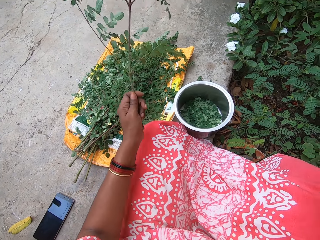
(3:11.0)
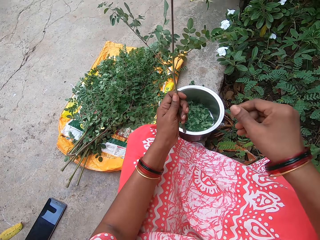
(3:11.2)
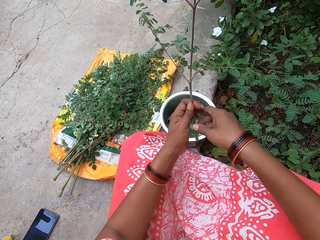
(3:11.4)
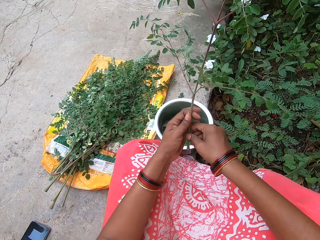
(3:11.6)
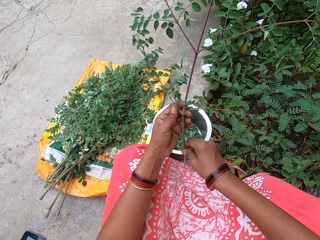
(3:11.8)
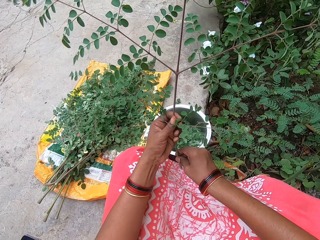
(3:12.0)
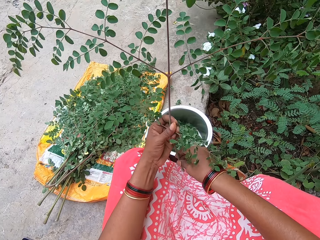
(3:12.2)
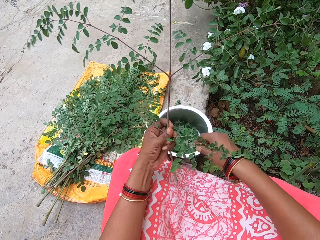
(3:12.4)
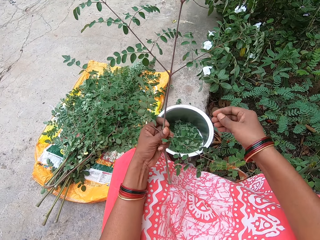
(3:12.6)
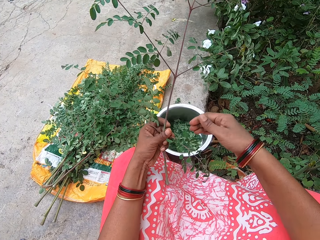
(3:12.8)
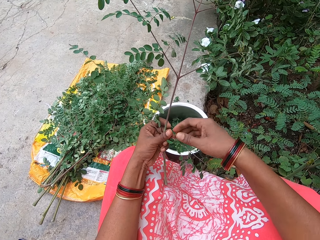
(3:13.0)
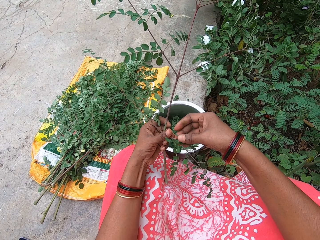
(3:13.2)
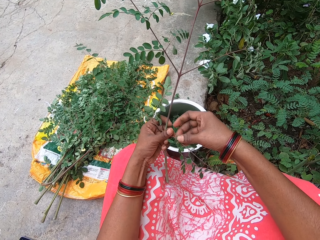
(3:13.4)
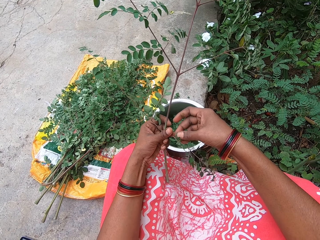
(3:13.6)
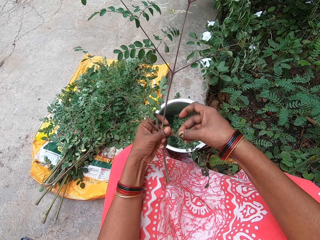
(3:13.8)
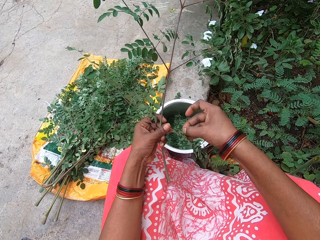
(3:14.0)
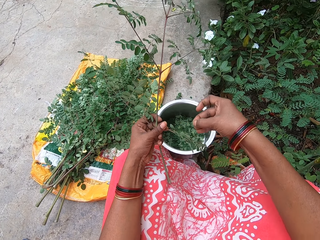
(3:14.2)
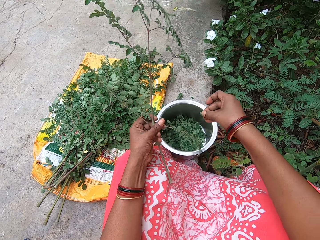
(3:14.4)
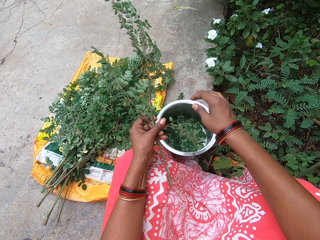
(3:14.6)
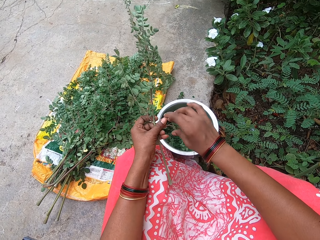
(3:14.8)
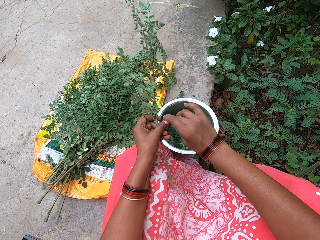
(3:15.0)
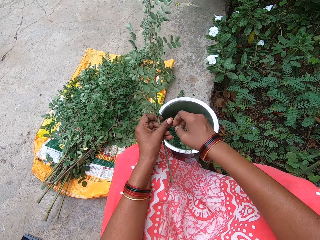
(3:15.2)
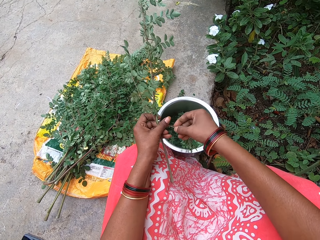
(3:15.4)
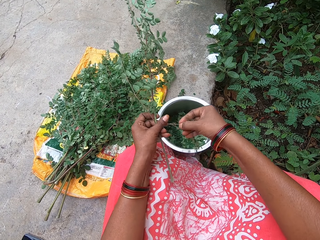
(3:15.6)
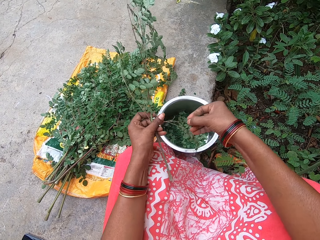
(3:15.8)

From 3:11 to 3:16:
The camera wearer holds the plant stem with both hands. She plucks the leaves from the plant stem in her left hand with her right hand. She puts the leaves in her right hand in the bowl on the ground. She plucks the leaves from the plant stem in her left hand with her right hand.

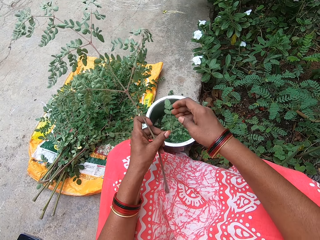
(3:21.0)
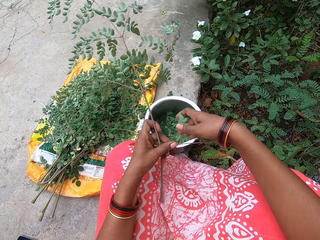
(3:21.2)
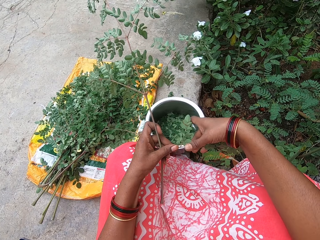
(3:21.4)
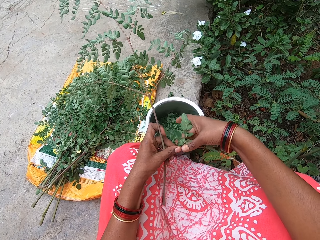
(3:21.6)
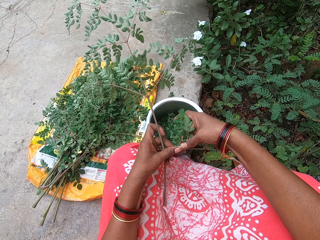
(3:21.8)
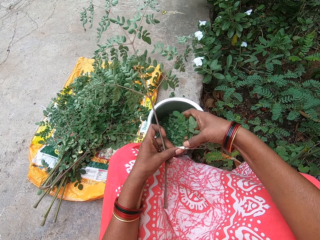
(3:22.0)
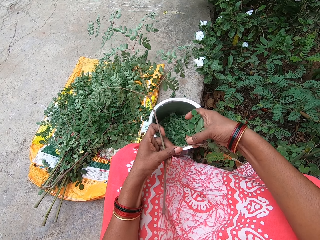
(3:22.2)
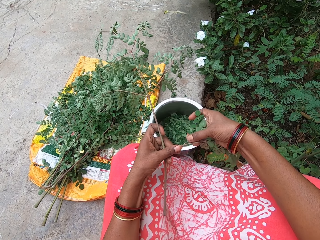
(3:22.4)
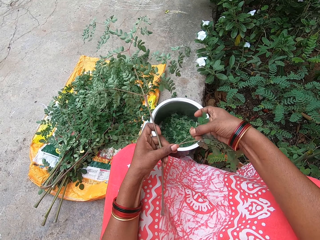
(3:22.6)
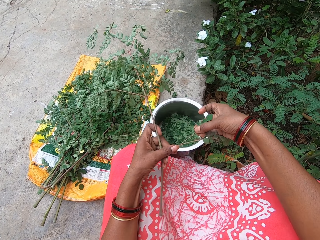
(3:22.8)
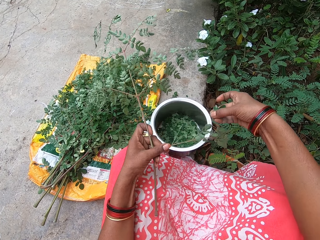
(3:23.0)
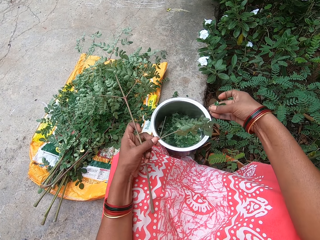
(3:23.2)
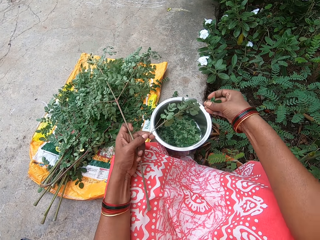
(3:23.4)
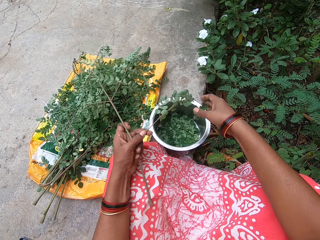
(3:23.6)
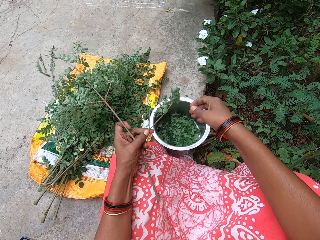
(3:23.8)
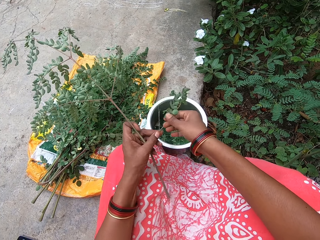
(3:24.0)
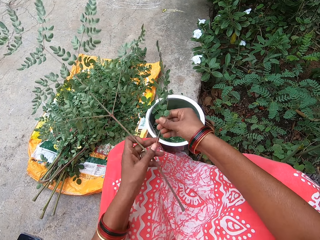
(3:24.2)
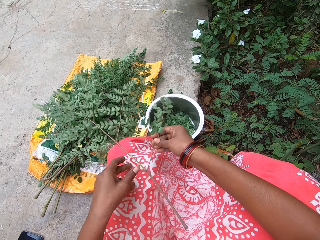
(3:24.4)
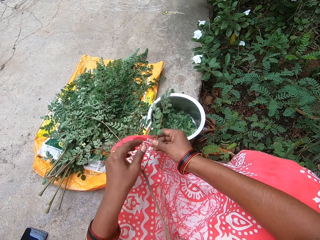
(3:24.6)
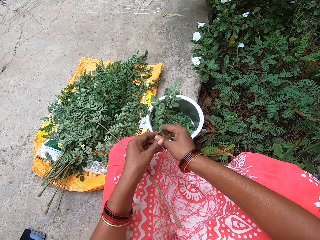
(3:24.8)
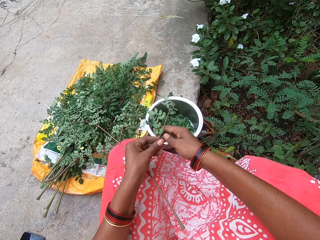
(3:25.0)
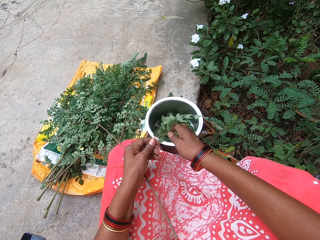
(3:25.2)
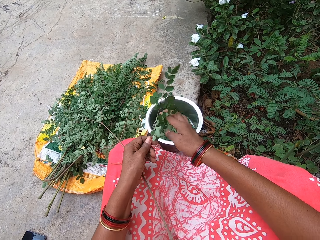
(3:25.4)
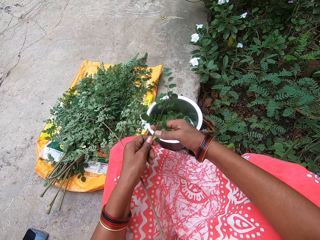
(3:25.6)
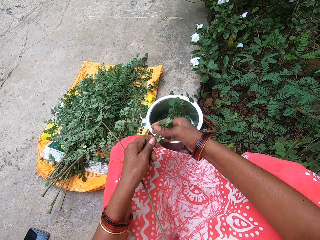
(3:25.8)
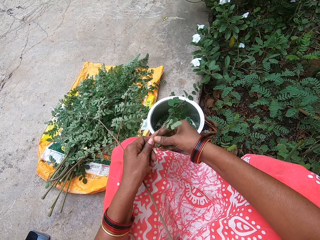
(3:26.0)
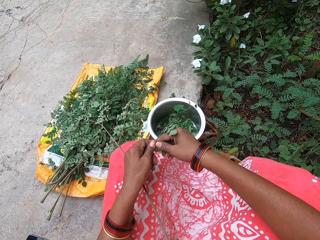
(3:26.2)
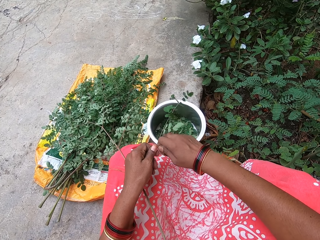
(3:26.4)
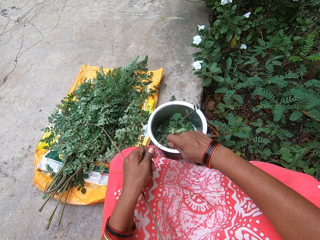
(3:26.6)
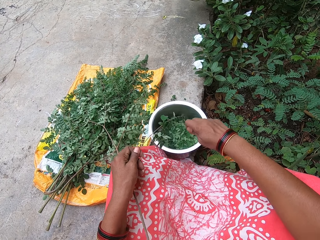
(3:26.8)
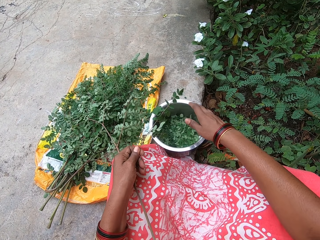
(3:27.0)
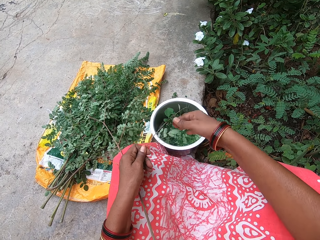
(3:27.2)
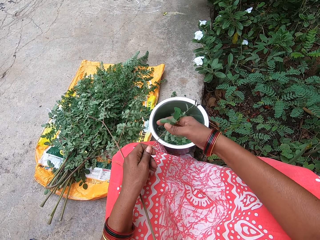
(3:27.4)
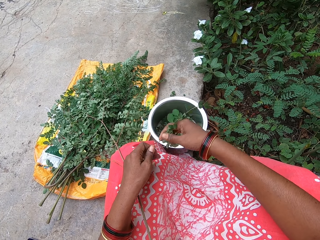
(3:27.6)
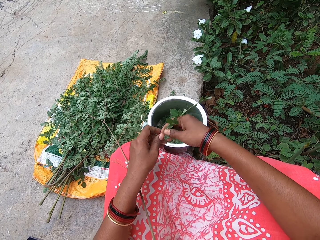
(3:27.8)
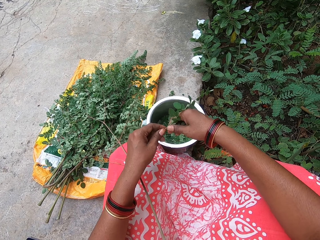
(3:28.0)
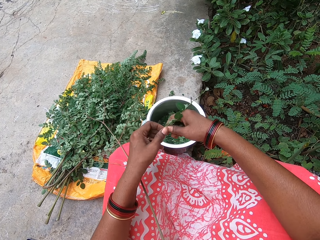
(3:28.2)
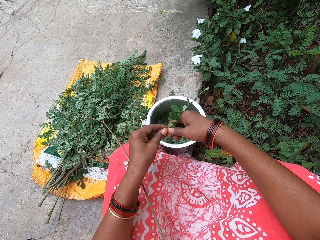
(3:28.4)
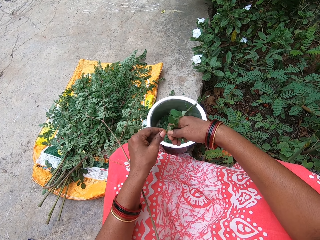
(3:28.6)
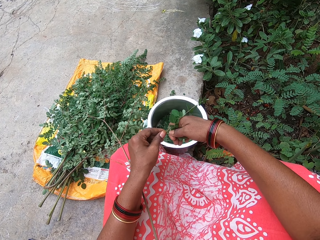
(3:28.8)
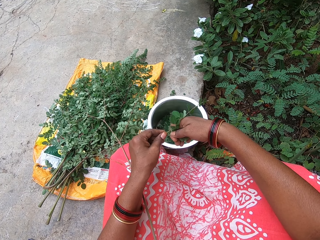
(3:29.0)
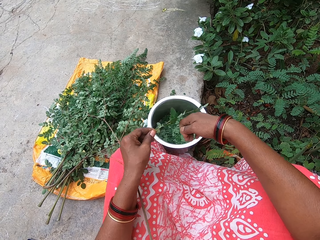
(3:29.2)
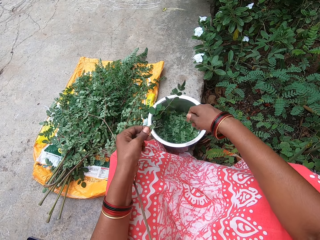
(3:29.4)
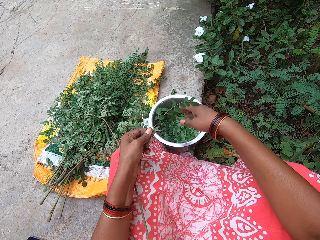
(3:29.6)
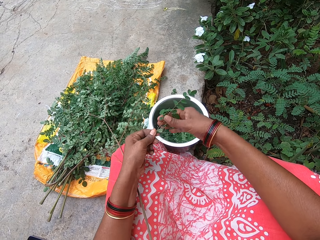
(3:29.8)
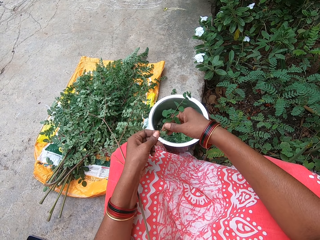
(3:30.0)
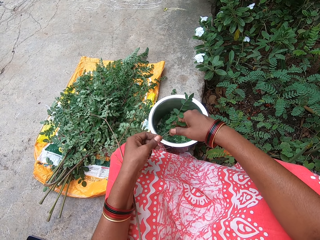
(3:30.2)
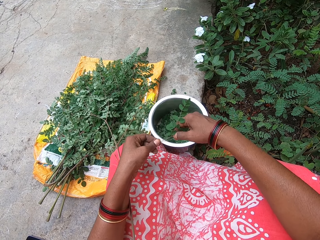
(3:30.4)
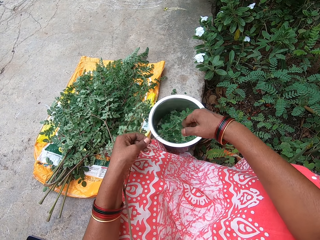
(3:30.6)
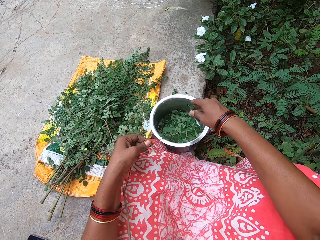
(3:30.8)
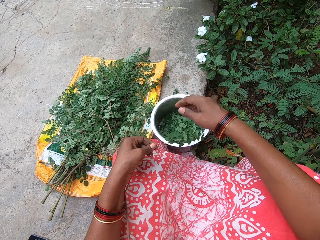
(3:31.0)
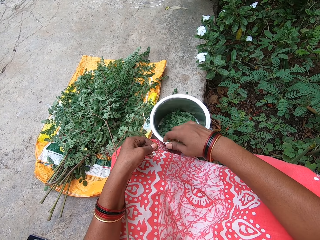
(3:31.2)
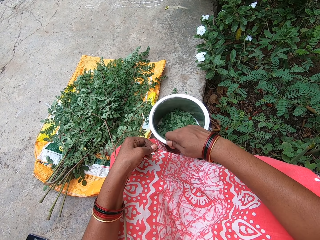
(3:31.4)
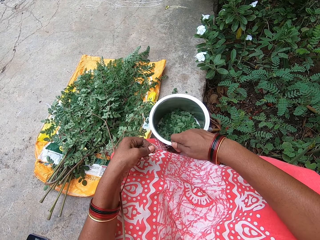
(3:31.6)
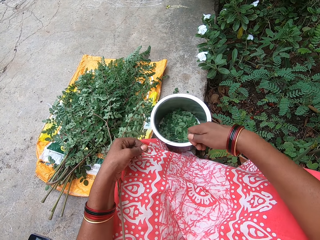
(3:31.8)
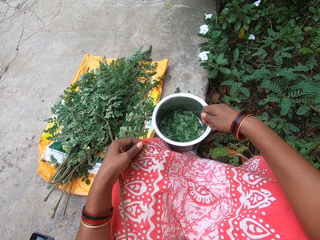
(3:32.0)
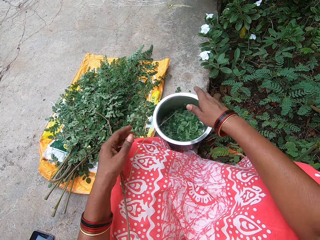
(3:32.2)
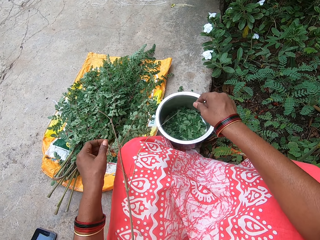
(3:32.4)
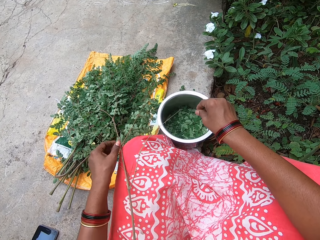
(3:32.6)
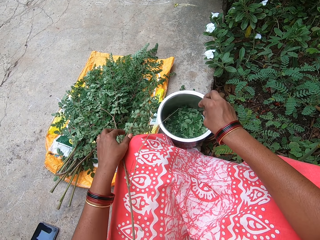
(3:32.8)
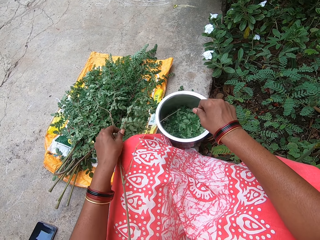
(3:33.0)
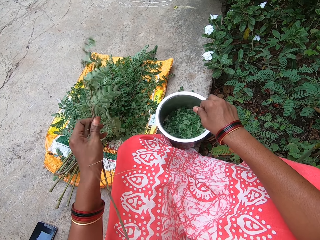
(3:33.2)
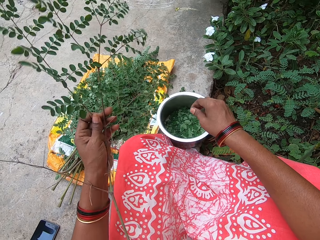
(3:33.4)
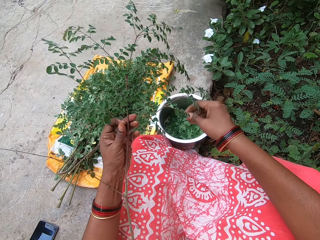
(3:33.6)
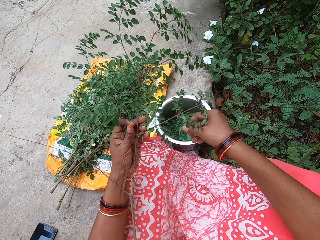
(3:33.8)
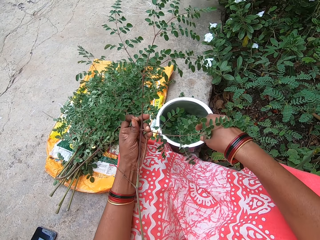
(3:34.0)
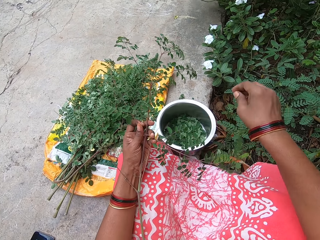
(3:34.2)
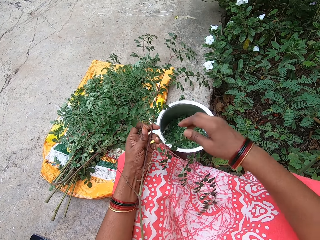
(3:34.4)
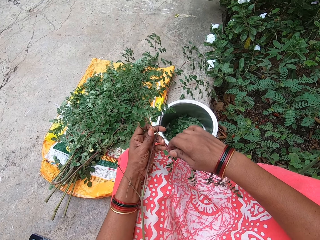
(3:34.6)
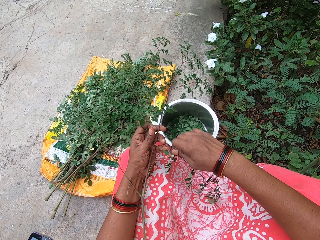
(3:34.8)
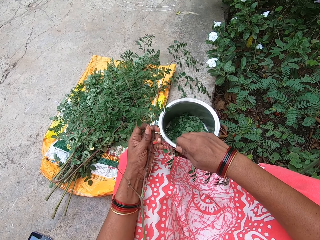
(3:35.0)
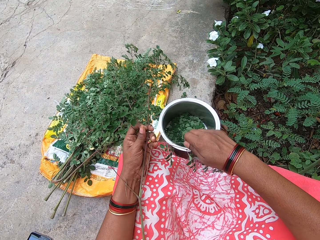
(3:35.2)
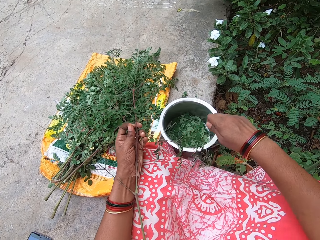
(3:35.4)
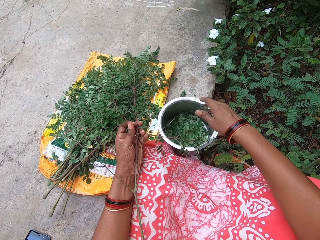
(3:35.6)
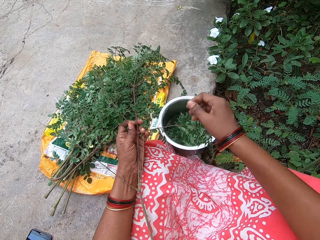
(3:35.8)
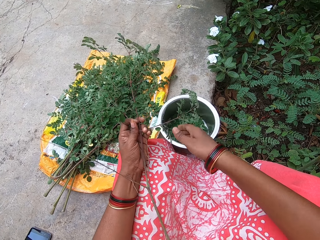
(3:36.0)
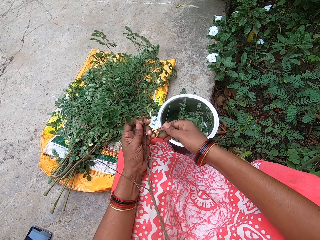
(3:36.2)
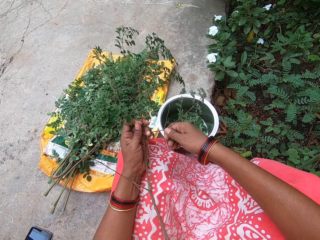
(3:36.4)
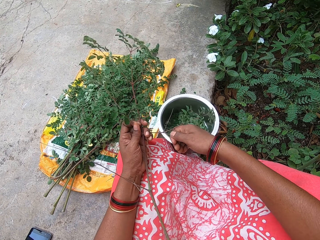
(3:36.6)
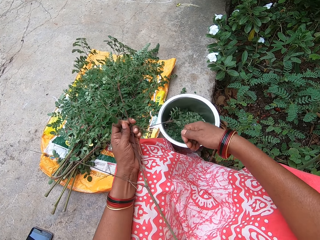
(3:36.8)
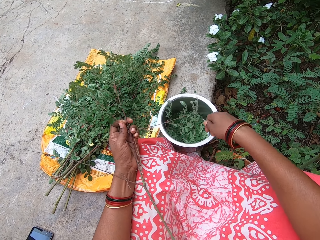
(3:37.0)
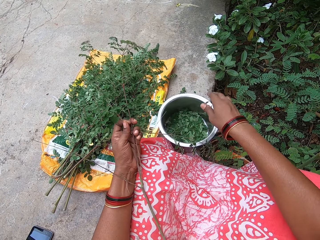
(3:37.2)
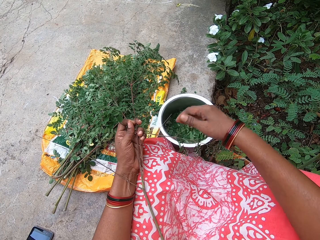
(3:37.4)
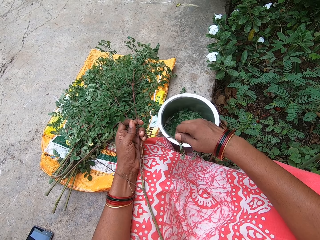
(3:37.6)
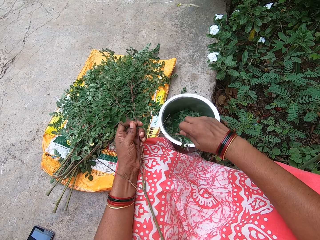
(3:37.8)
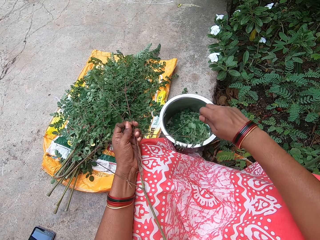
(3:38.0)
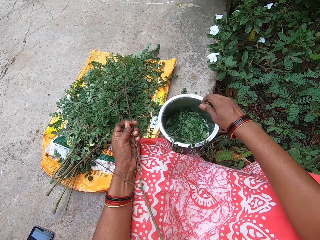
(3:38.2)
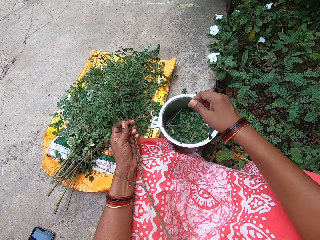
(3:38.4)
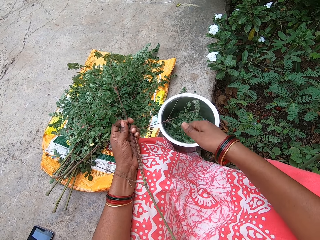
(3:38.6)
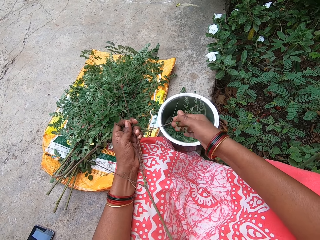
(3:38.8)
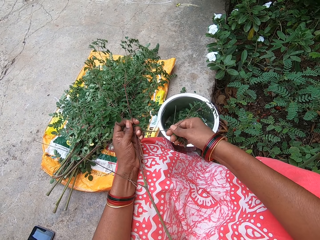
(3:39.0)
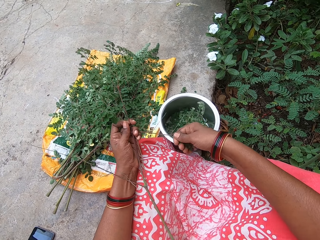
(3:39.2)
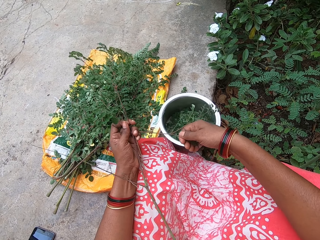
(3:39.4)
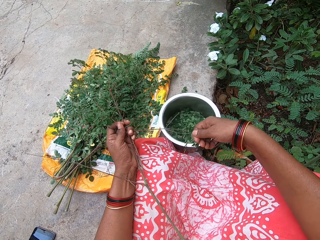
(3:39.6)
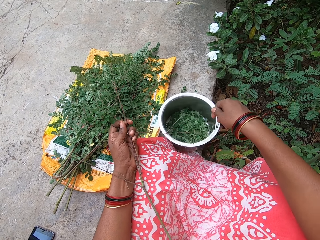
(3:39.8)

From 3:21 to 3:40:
The camera wearer plucks the leaves from the plant stem in her left hand with her right hand. She puts the leaves in her right hand in the bowl on the ground. She places the plant stem on her lap with both hands. She plucks the leaves from the plant stem in her left hand with her right hand. She puts the leaves in her right hand in the bowl on the ground. She plucks the leaves from the plant stem in her left hand with her right hand. She puts the leaves in her right hand in the bowl on the ground. She plucks the leaves from the plant stem in her left hand with her right hand. She puts the leaves in her right hand in the bowl on the ground. She plucks the leaves from the plant stem in her left hand with her right hand. She puts the leaves in her right hand in the bowl on the ground. She picks the plant stem from her lap with her left hand. She plucks the leaves from the plant stem in her left hand with her right hand. She puts the leaves in her right hand in the bowl on the ground. She plucks the leaves from the plant stem in her left hand with her right hand. She puts the leaves in her right hand in the bowl on the ground. She plucks the leaves from the plant stem in her left hand with her right hand. She puts the leaves in her right hand in the bowl on the ground. She plucks the leaves from the plant stem in her left hand with her right hand.
